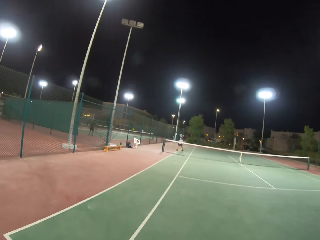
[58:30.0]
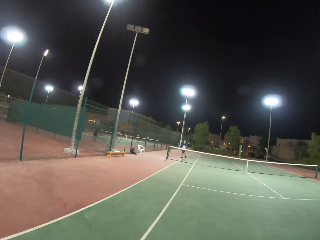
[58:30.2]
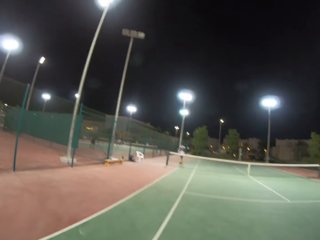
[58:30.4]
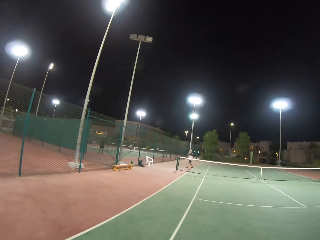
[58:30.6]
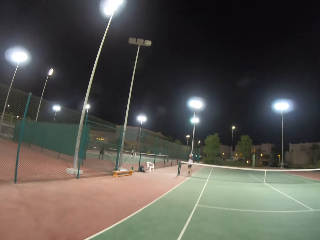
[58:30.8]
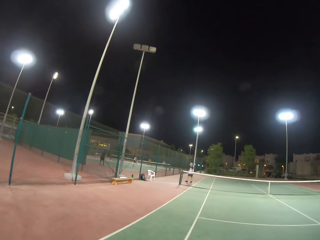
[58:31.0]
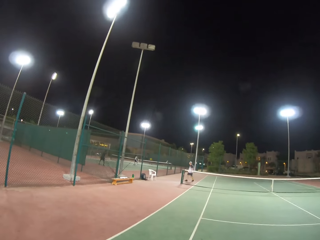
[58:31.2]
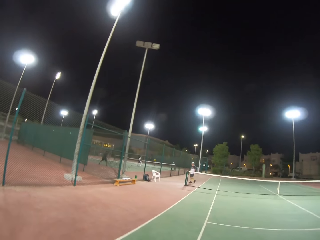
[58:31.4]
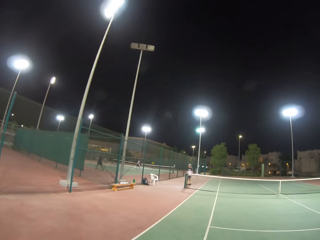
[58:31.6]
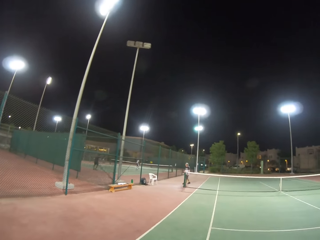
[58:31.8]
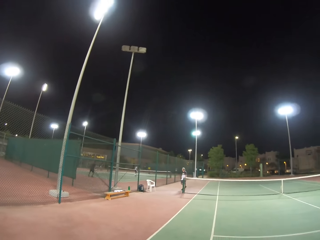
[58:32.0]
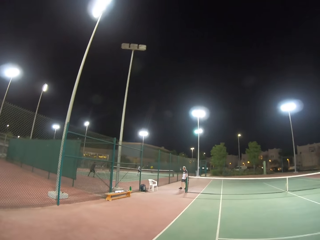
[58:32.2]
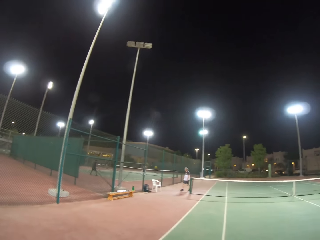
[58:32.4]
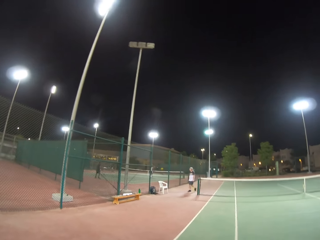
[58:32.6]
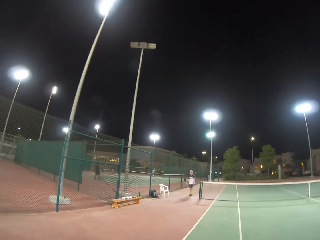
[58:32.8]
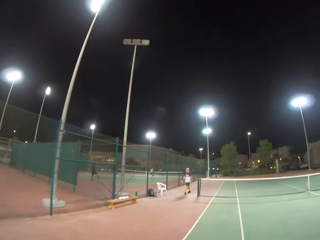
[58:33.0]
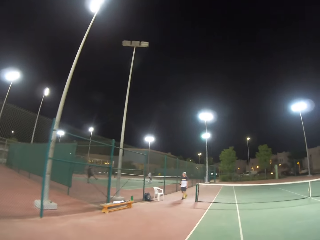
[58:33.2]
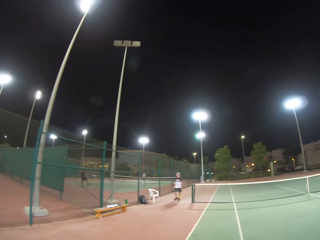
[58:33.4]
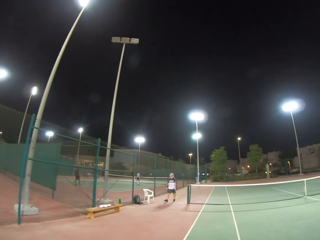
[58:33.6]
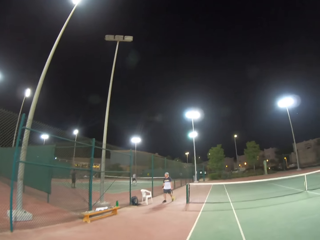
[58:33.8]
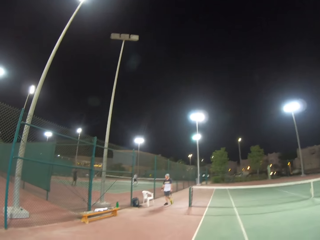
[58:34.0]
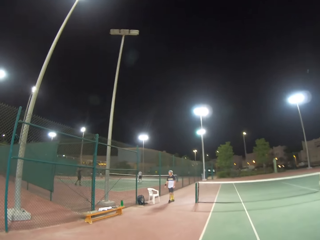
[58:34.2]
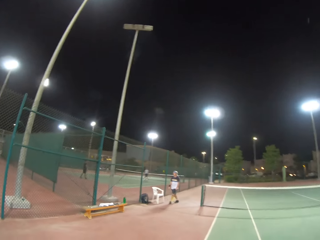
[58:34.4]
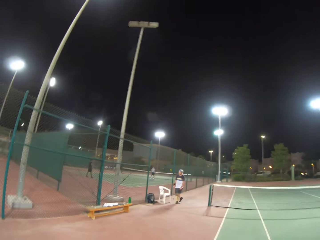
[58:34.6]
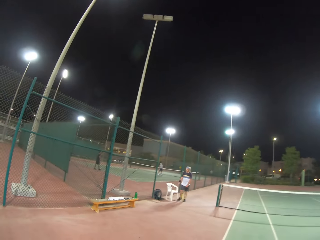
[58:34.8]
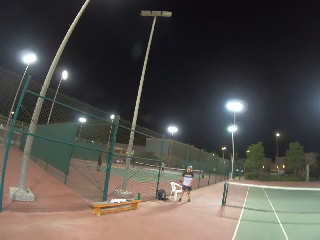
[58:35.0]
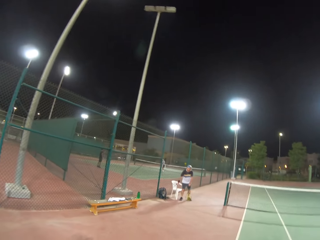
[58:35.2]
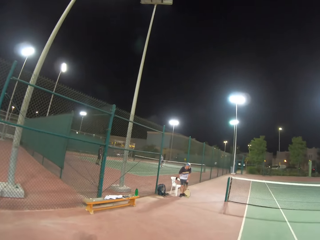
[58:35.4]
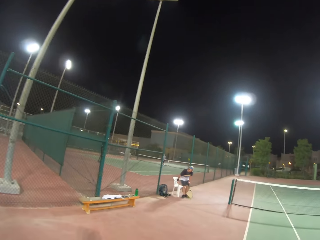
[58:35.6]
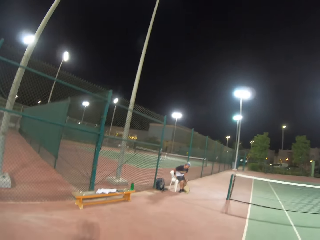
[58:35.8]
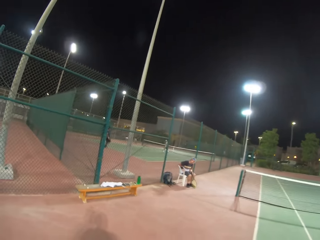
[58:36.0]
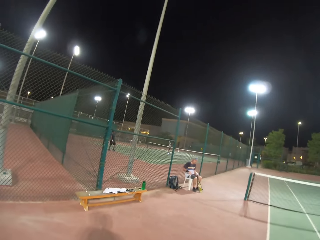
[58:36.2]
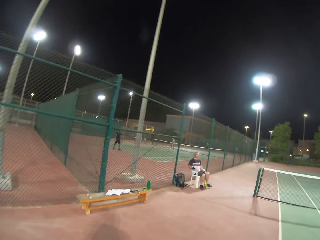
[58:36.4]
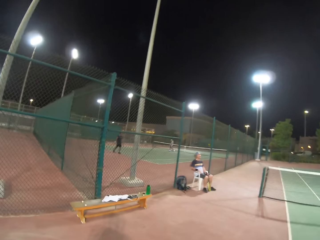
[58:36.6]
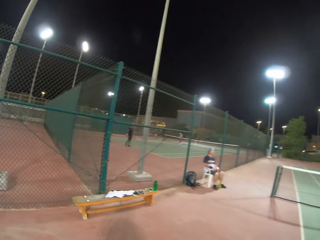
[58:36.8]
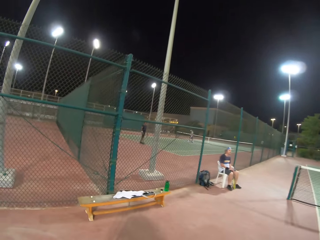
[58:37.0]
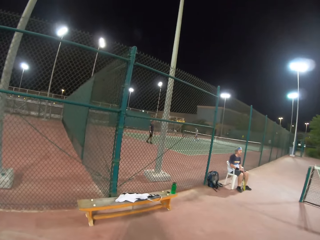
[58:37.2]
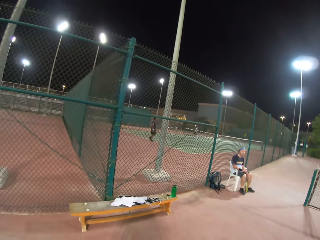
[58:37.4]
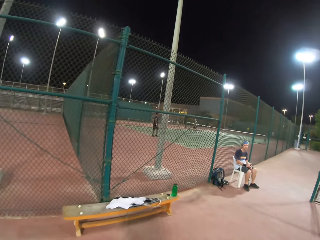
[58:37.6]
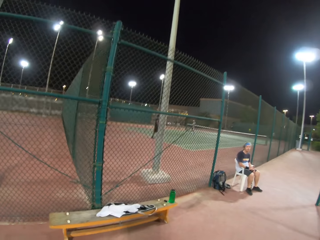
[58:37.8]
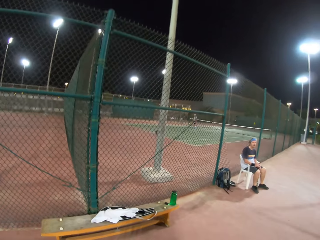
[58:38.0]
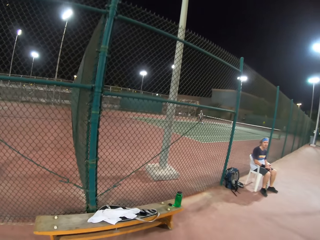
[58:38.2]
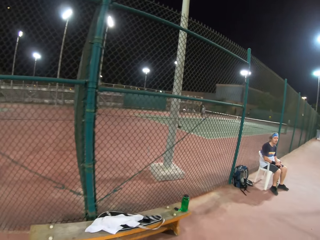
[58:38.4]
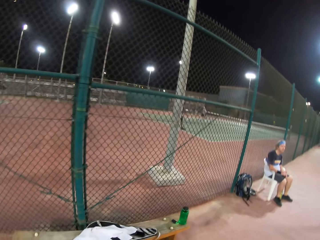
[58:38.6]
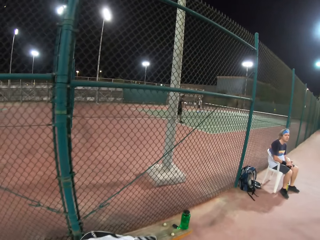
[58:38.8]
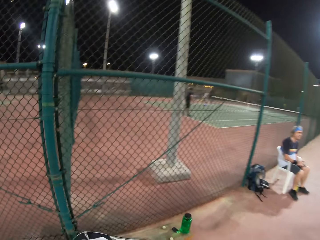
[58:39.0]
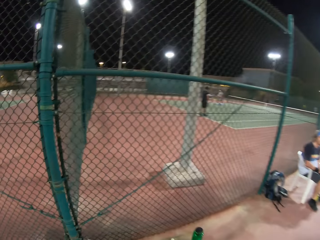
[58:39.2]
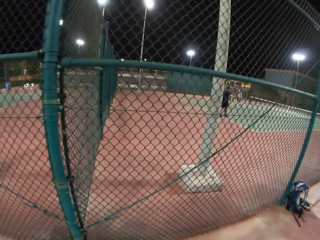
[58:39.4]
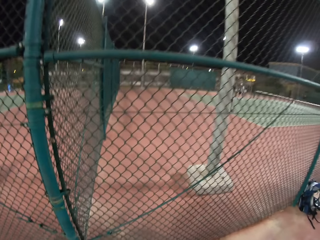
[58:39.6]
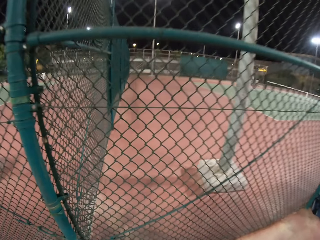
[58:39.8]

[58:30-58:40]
The man walks towards the middle of the tennis court. The camera wearer walks towards the man. They sit on the chair. The man sits on the chair. The camera wearer walks towards the bench.

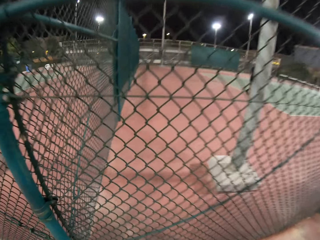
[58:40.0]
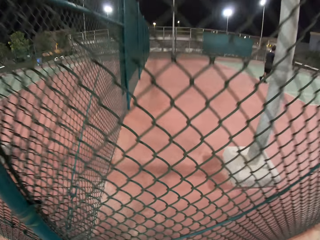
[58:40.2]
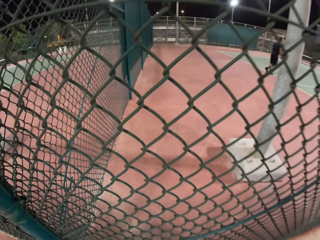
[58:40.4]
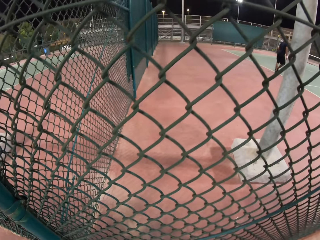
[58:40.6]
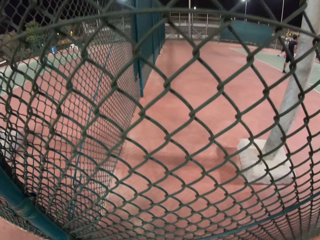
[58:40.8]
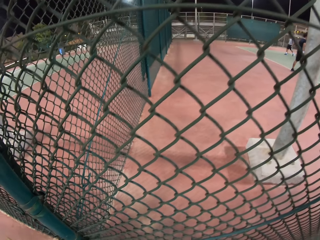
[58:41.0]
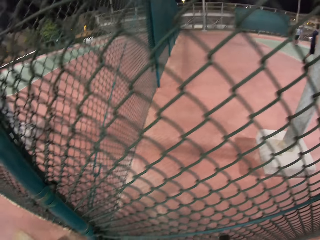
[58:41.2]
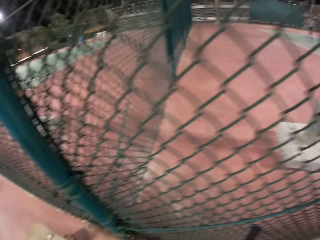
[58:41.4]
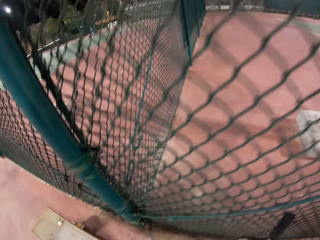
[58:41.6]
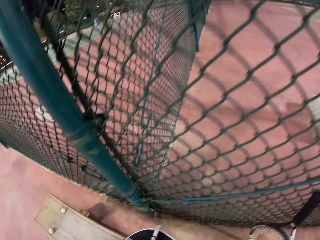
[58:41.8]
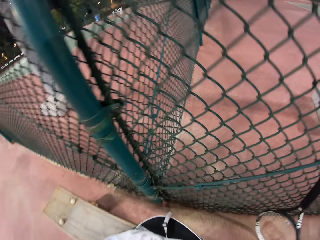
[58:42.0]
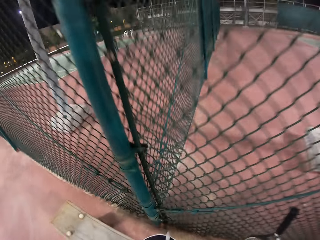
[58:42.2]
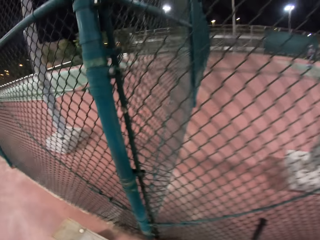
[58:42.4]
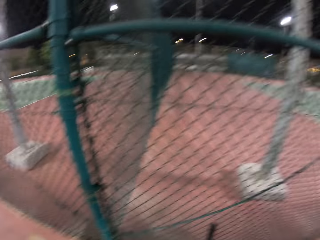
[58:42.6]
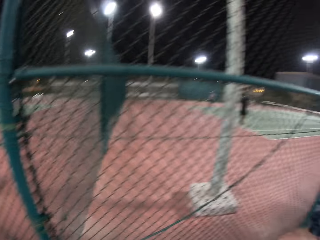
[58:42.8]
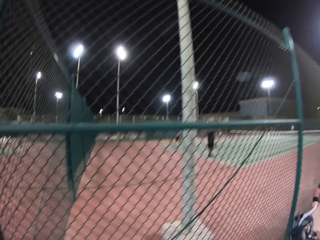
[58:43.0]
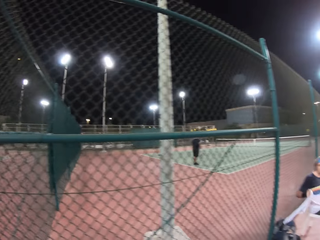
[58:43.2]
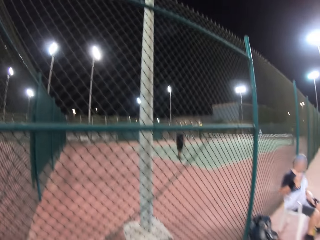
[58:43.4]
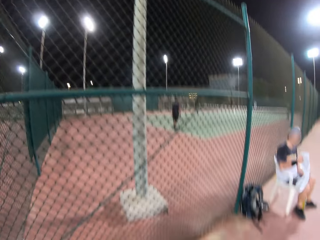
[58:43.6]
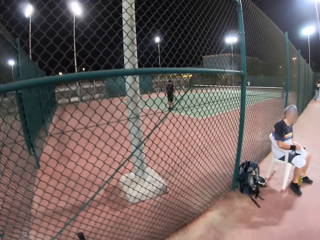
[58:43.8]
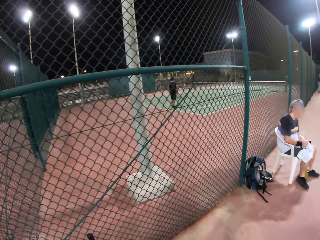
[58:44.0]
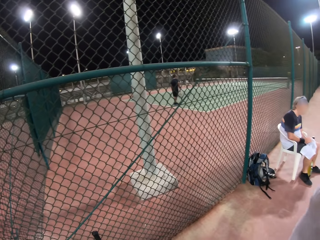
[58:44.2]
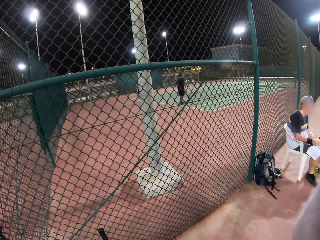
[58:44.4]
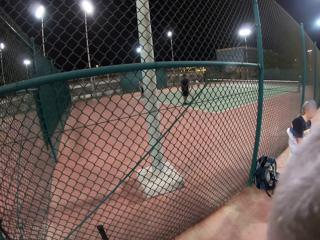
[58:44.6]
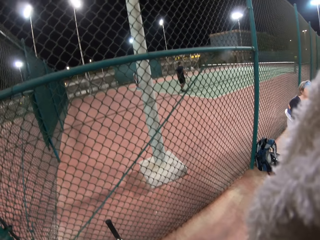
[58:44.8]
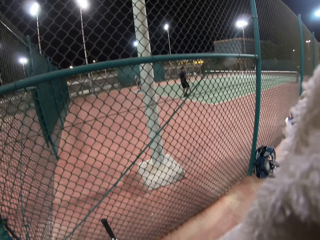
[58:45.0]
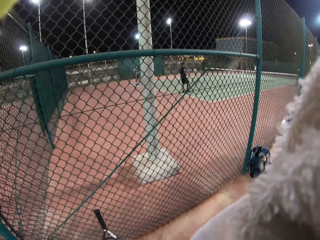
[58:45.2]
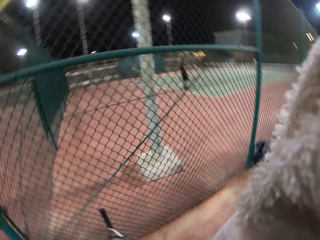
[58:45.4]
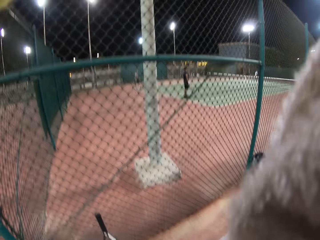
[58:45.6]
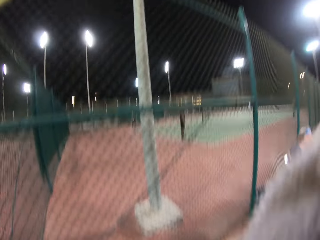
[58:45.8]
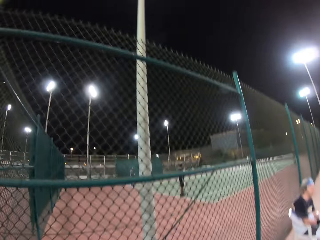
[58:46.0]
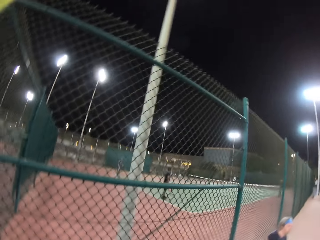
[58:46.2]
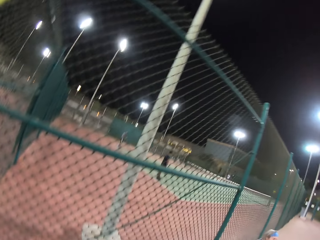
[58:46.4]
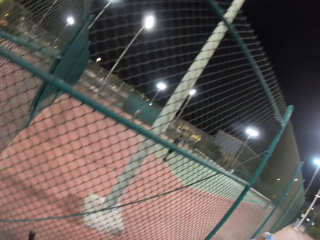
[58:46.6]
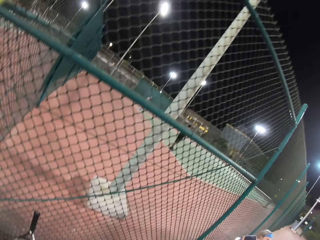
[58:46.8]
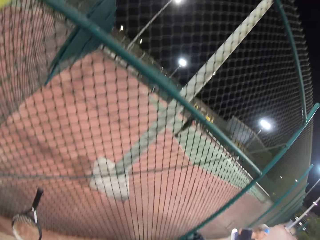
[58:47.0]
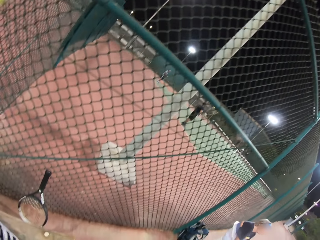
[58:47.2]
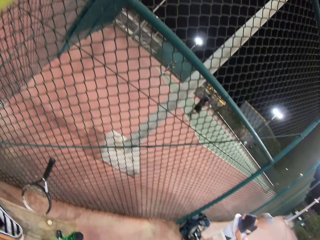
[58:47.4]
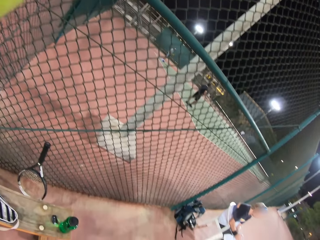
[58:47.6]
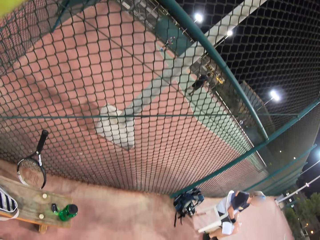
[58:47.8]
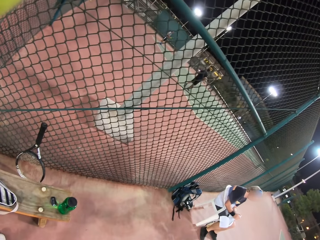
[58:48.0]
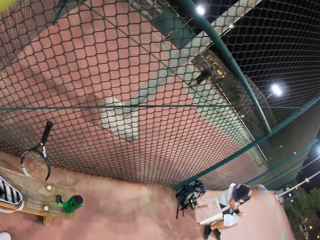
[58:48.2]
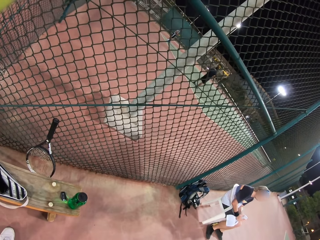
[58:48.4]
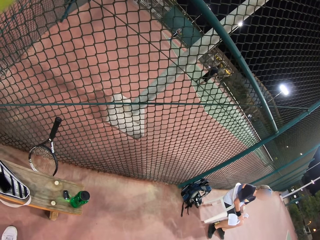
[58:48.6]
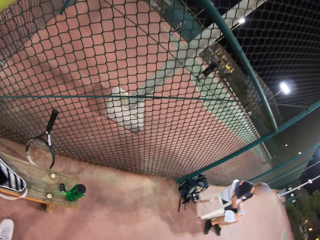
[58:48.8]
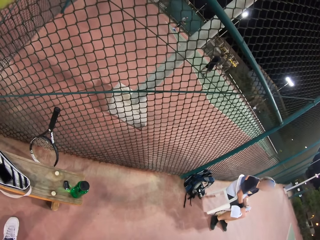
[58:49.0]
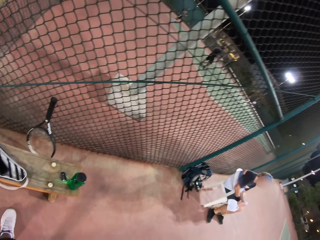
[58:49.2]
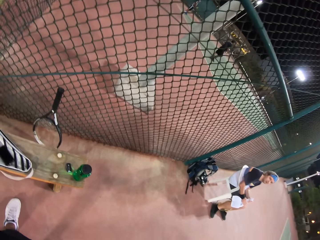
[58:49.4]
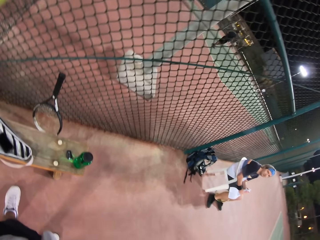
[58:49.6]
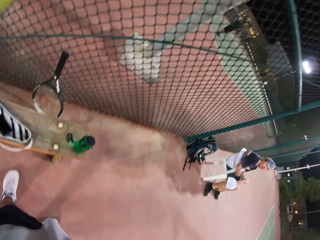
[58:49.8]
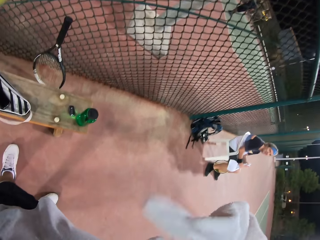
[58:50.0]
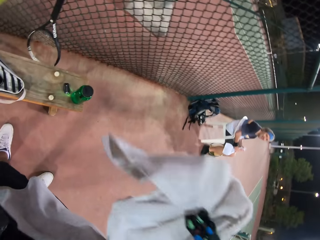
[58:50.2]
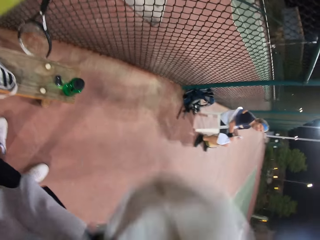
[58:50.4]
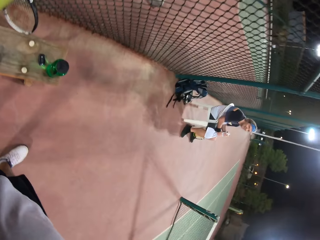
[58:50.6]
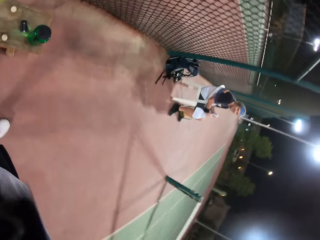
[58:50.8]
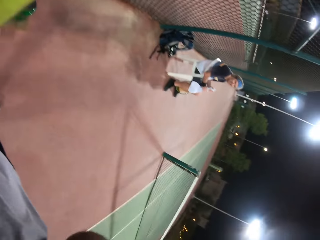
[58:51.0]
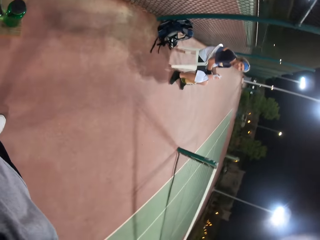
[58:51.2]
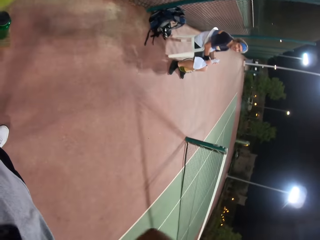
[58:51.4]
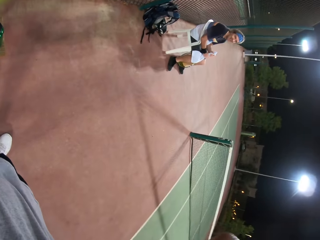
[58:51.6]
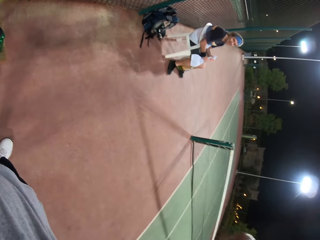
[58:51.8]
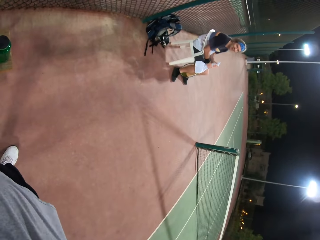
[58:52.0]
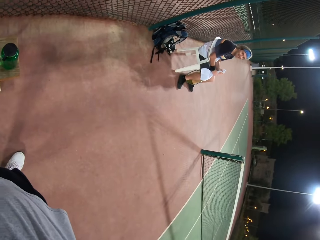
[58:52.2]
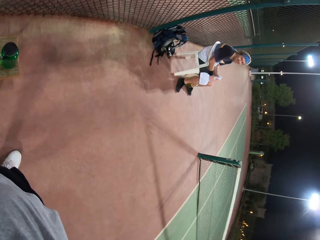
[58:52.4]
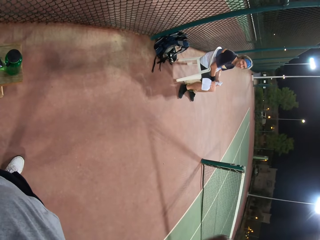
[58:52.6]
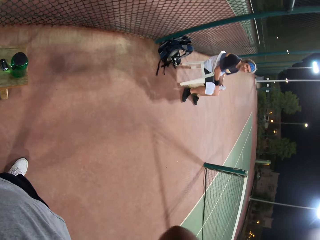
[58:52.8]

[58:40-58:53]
The camera wearer speaks to the man. They clean their body with a towel.
